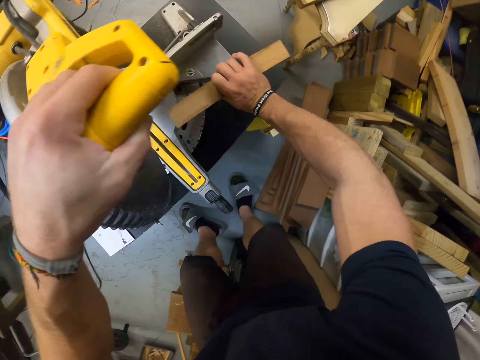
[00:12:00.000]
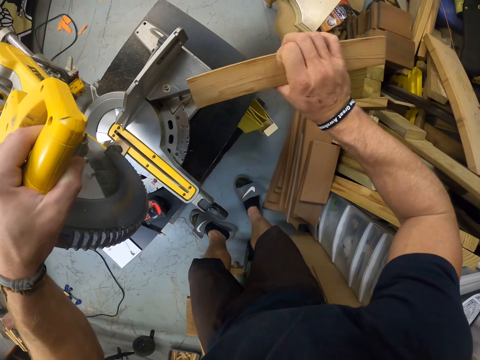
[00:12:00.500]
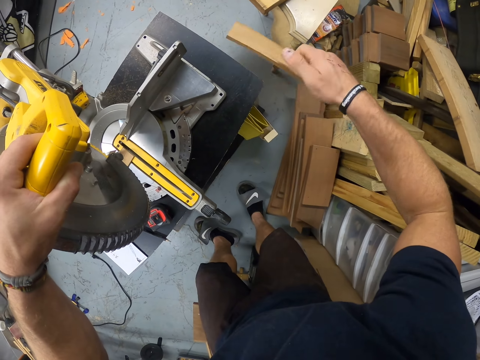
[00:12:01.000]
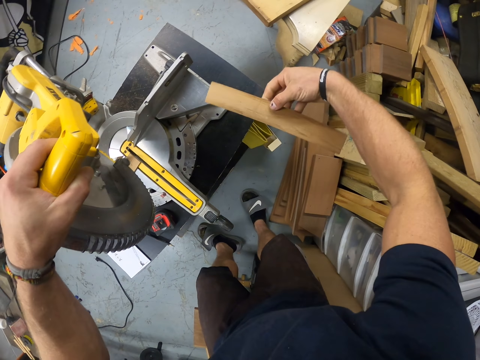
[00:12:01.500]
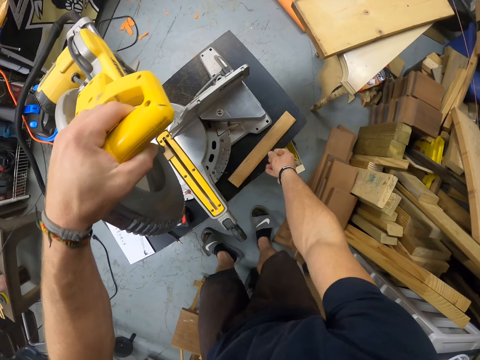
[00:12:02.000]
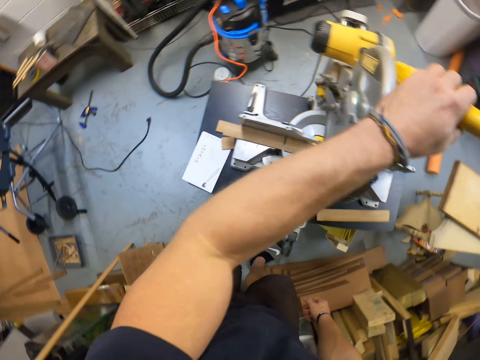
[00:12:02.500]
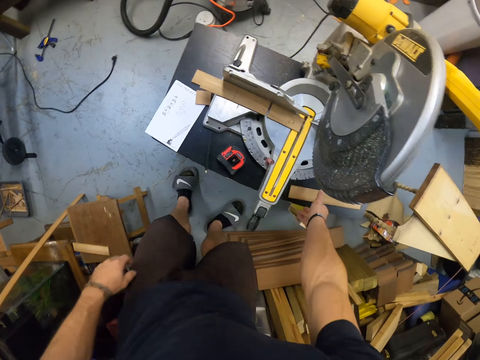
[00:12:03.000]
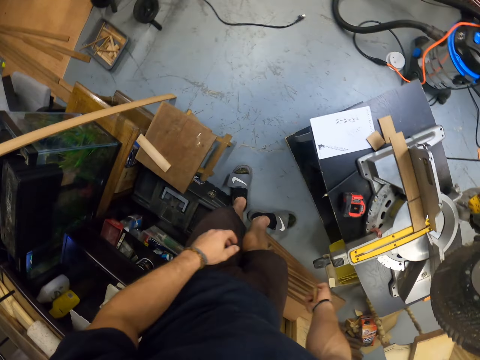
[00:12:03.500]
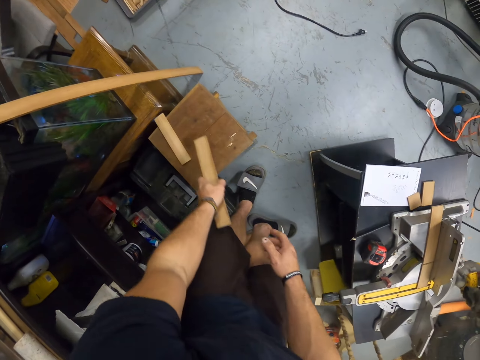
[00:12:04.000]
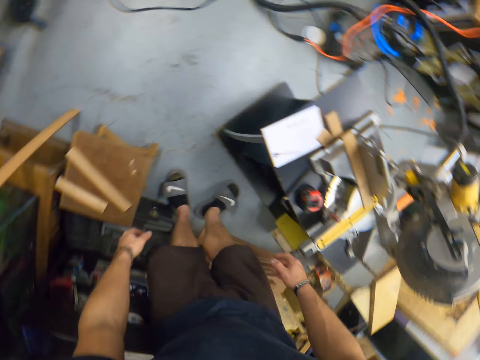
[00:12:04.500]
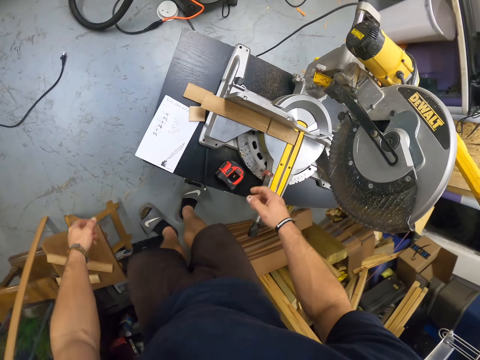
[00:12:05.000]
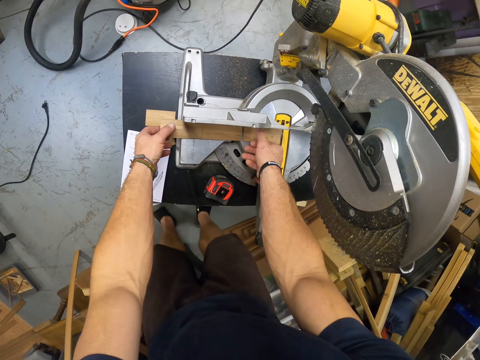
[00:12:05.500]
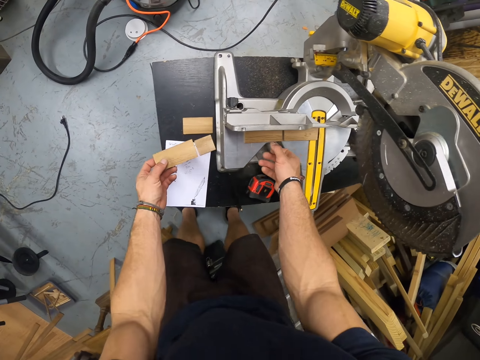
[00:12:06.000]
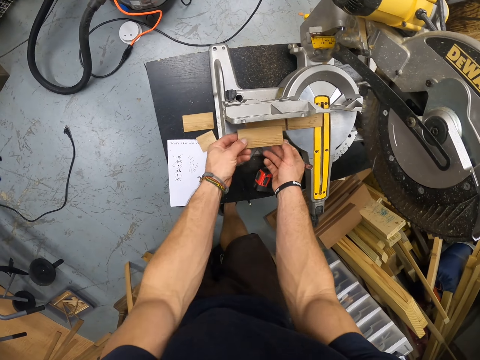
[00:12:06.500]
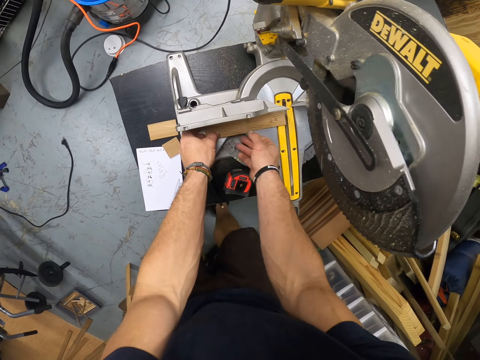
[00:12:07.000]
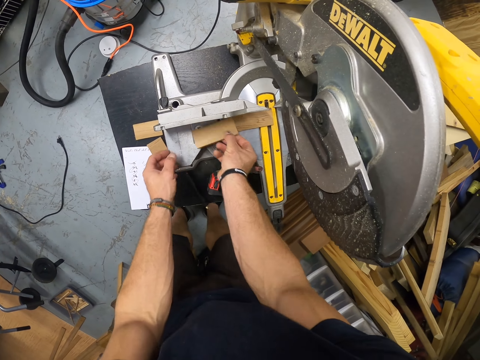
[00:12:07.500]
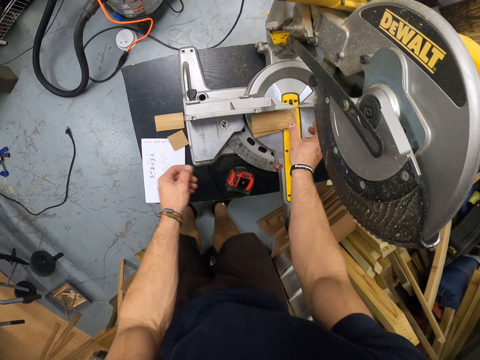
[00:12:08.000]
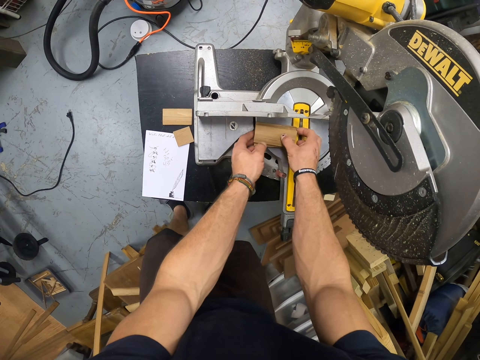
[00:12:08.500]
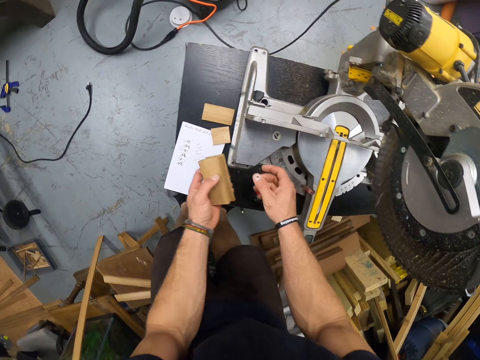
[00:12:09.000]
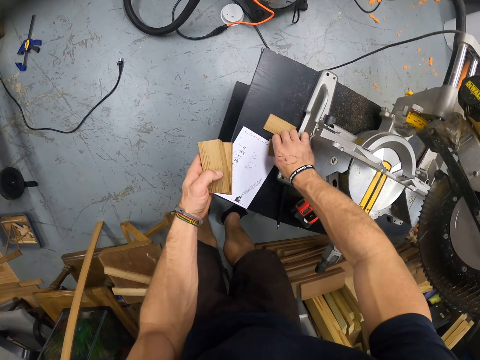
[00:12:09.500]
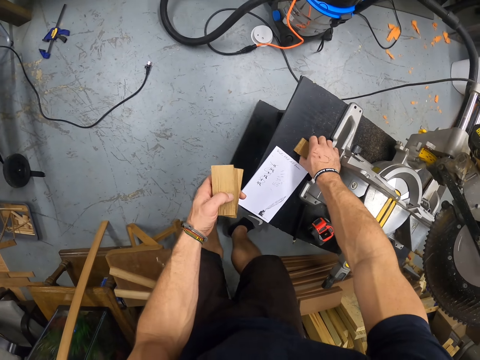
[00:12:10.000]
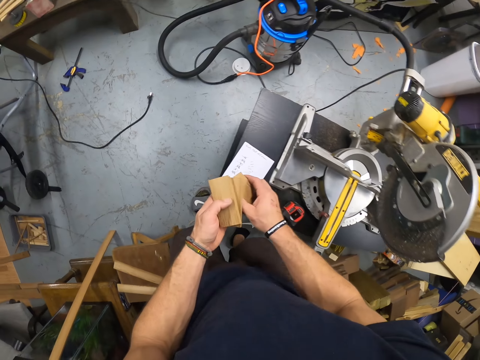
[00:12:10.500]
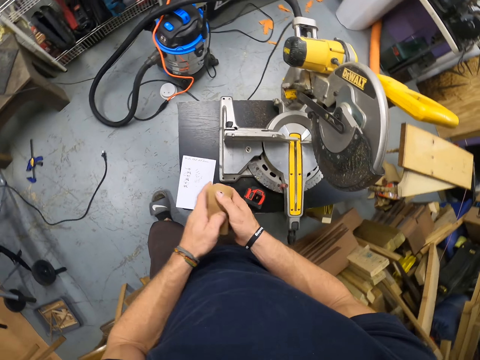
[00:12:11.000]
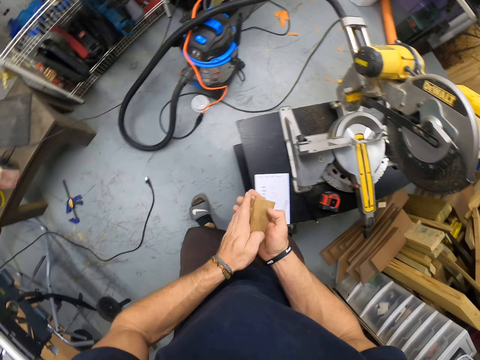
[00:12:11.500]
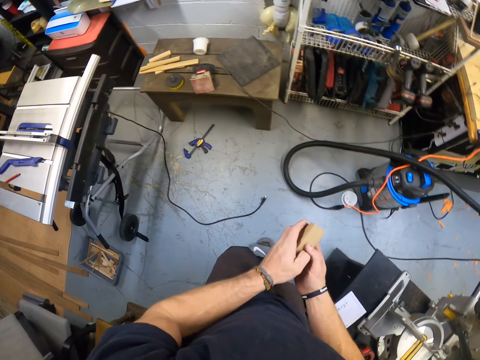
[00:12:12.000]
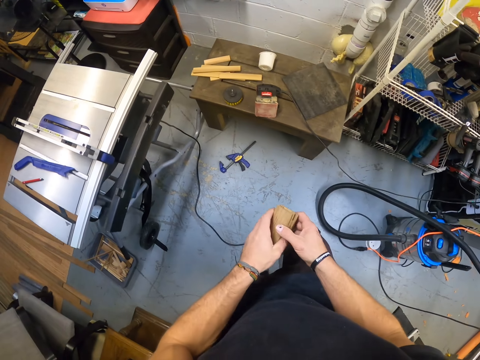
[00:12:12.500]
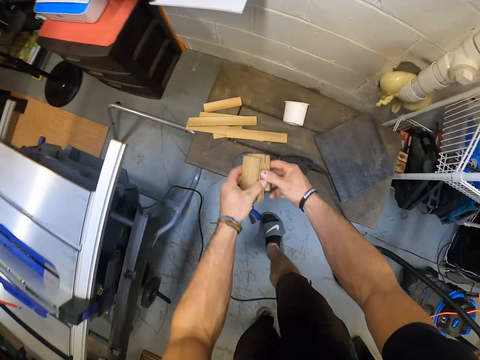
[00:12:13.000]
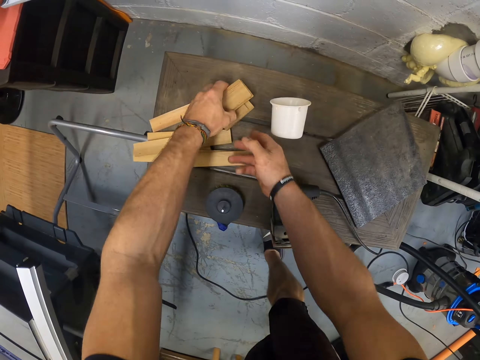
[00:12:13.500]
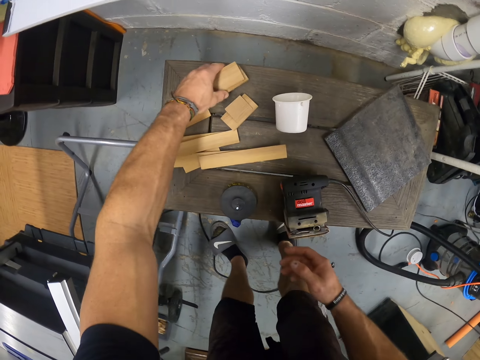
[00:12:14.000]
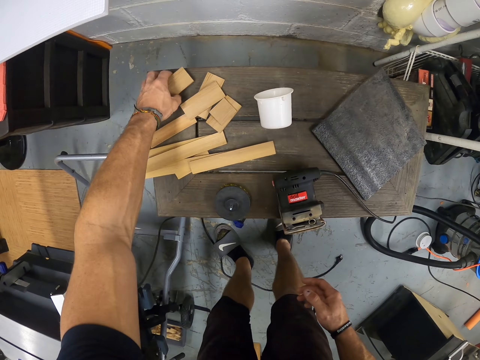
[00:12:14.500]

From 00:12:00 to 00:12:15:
The camera wearer drops the piece of wood on the table with his right hand. He picks the piece of wood from the table with his right hand. He passes the piece of wood from his right hand to his left hand. He drops the piece of wood on the stool or table. He picks a piece of wood from the circular saw with his left hand. He holds the piece of wood with both hands. He drops the piece of wood on the circular saw with his left hand. He picks the pieces of wood from the circular saw with his right hand. He drops the piece of wood on the circular saw with his right hand. He picks the pieces of wood from the circular saw with both hands. He holds the pieces of wood in his left hand. He picks a piece of wood from the table with his right hand. He passes the piece of wood from his right hand to his left hand. He holds the pieces of wood with both hands. He drops the pieces of wood on the table with his right hand.

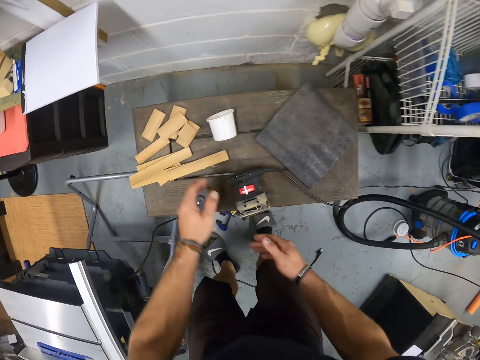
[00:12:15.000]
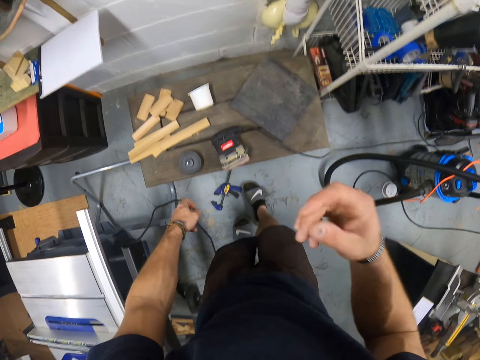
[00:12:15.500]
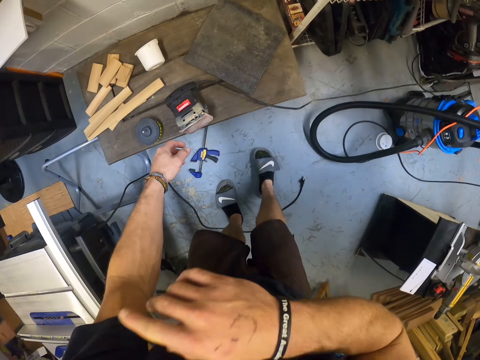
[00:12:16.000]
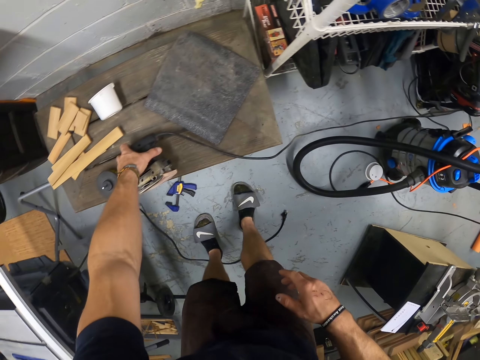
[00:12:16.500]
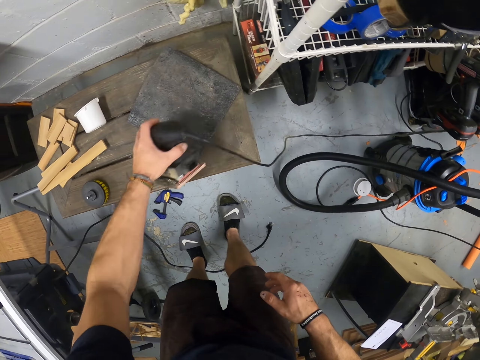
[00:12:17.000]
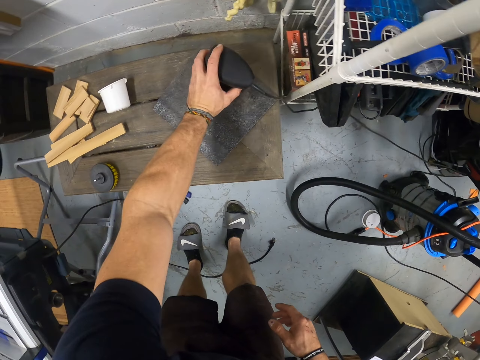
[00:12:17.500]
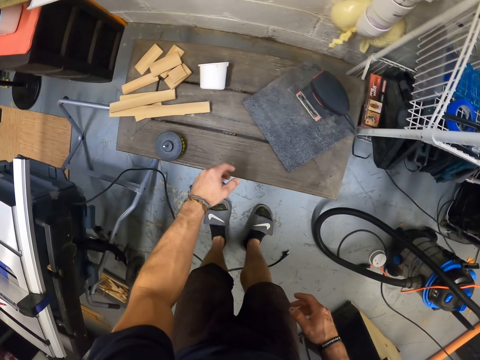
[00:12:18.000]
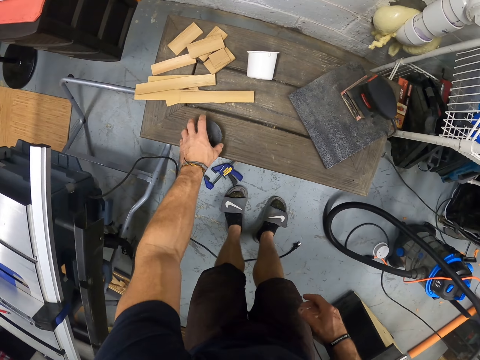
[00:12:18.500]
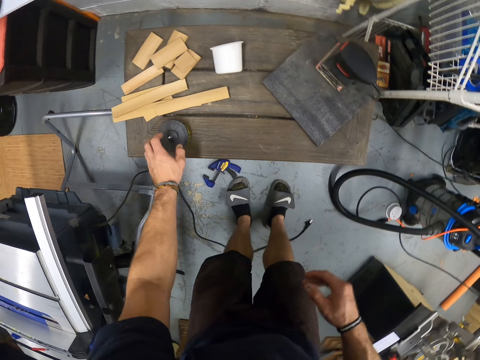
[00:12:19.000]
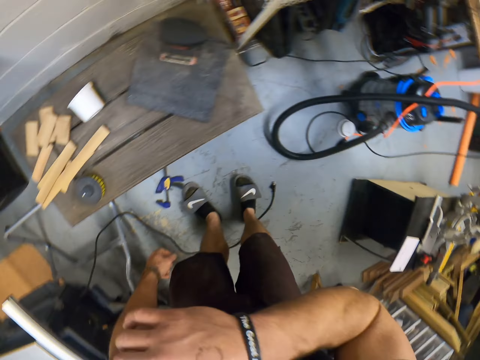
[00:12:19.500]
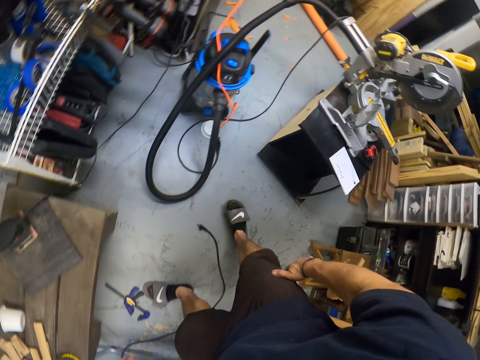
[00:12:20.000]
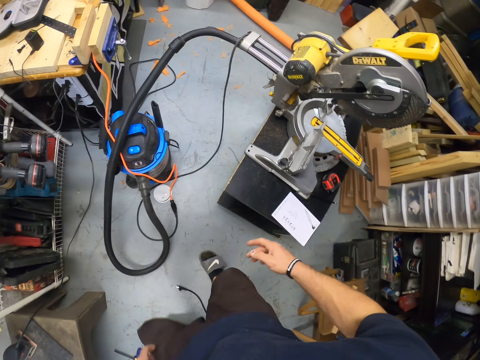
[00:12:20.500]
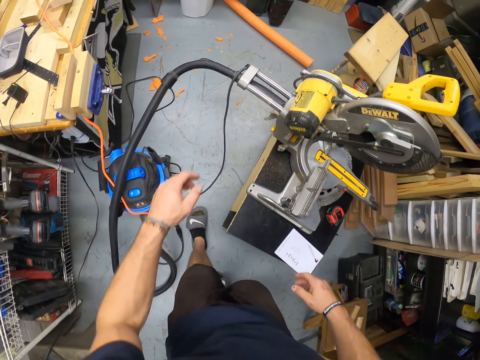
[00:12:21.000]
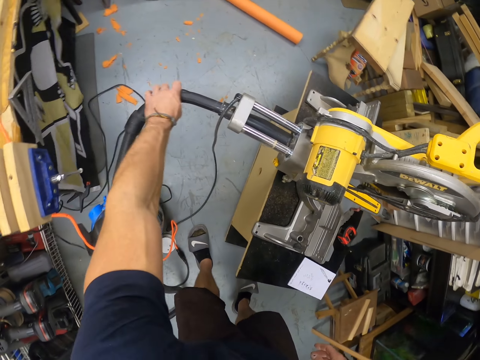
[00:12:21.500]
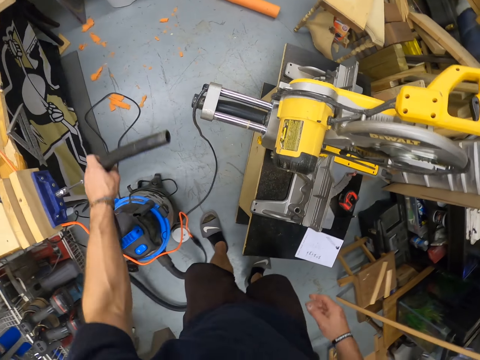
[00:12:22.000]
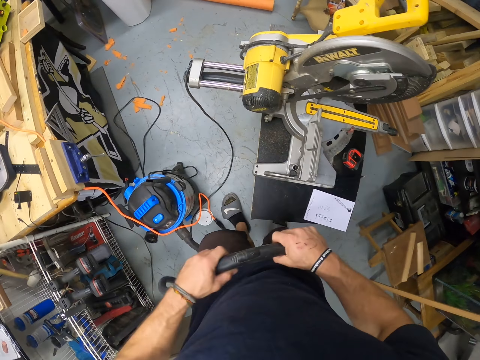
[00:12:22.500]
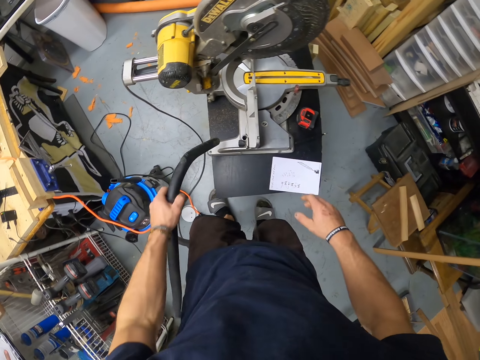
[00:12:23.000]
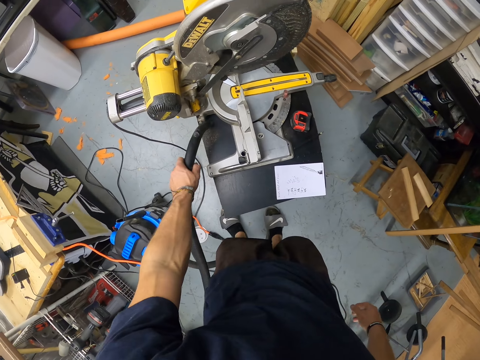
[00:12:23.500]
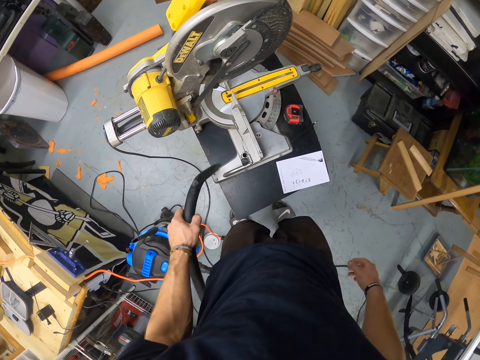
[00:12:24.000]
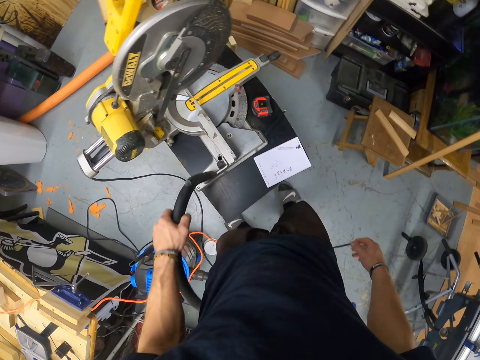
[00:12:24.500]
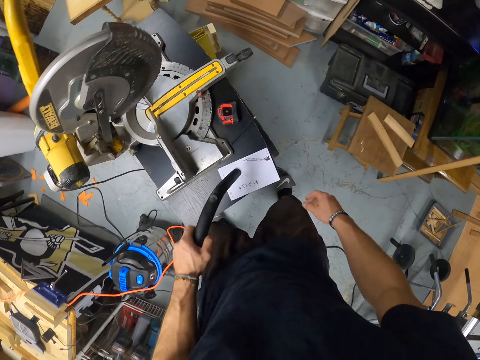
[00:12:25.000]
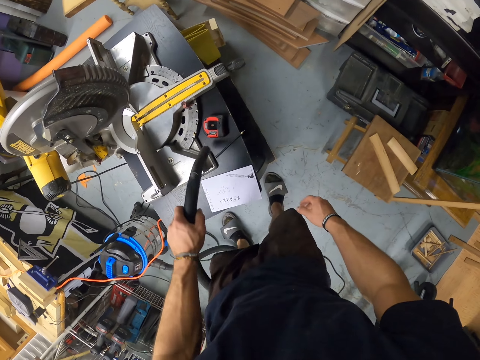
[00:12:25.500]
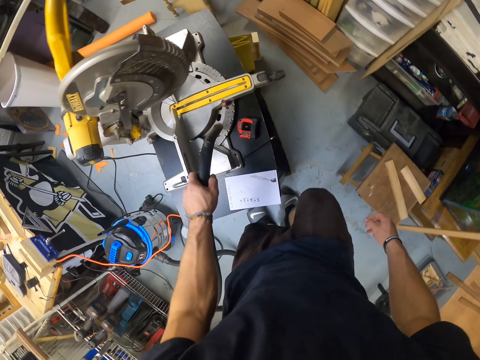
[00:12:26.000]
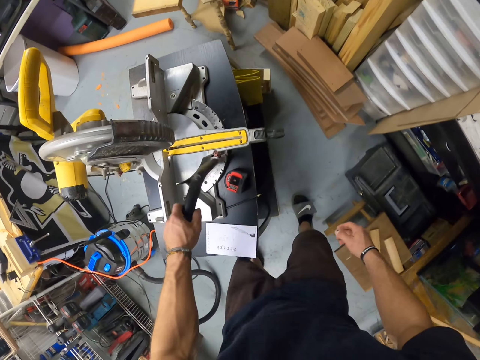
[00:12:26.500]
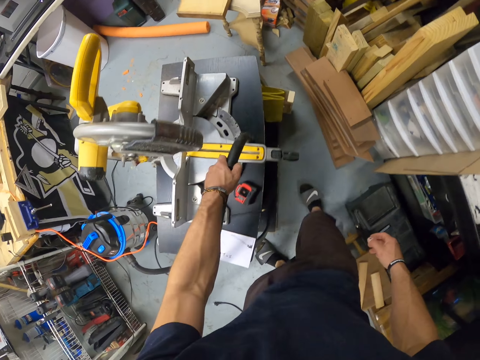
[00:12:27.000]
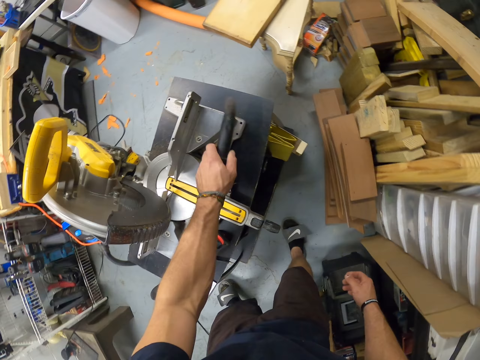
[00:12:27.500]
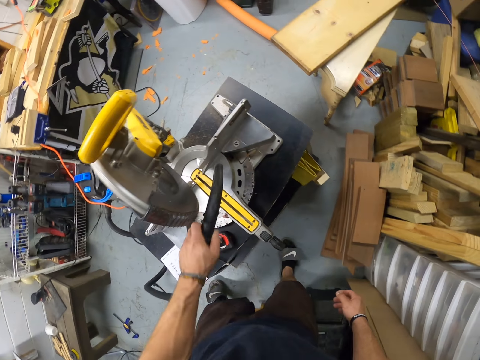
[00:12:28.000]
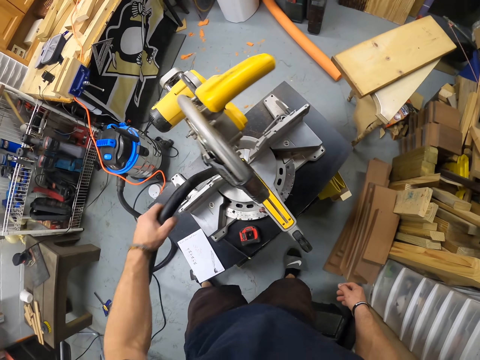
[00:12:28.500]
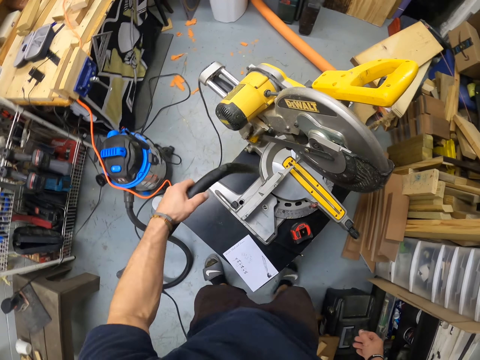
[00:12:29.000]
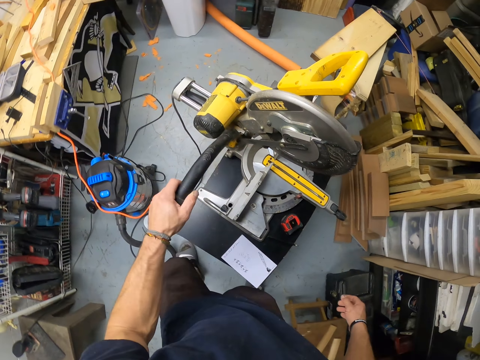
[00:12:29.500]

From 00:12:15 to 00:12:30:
The camera wearer rubs both hands together. He puts his hand up. He picks a sander from the table with his left hand. He moves the wood sanding machine on the table. He drops the sander on the table with his left hand. He moves a piece of metal on the table with his left hand. He puts his hand up. He removes the vacuum cleaner from the circular saw with his left hand. He holds the vacuum cleaner with both hands. He vacuums the table with the vacuum cleaner with his left hand.
